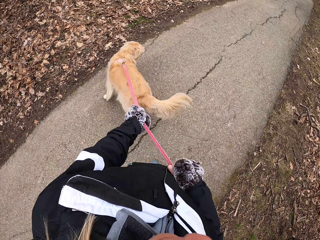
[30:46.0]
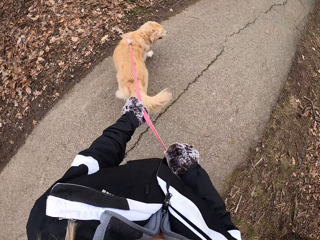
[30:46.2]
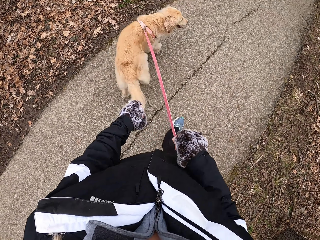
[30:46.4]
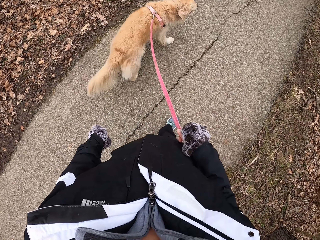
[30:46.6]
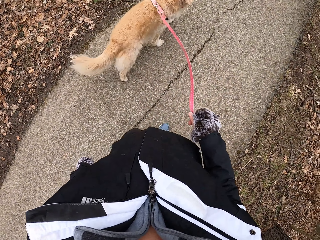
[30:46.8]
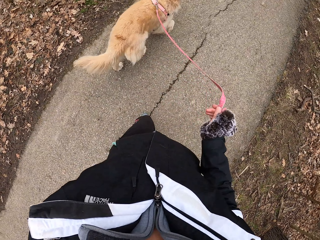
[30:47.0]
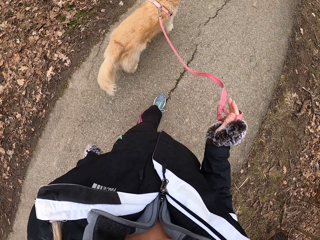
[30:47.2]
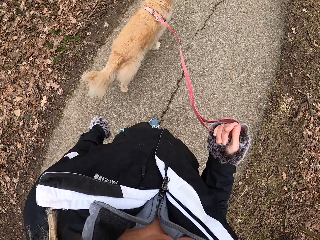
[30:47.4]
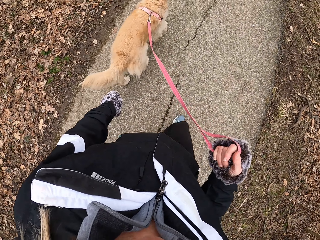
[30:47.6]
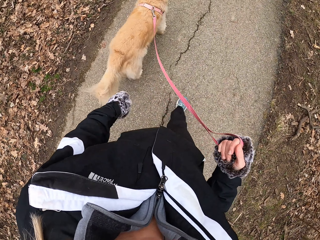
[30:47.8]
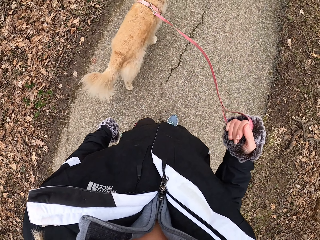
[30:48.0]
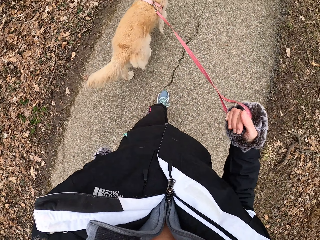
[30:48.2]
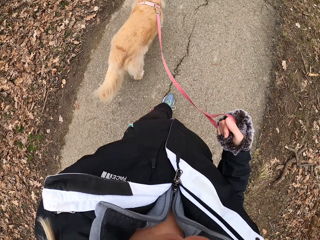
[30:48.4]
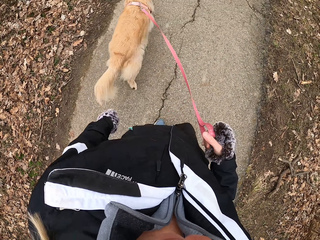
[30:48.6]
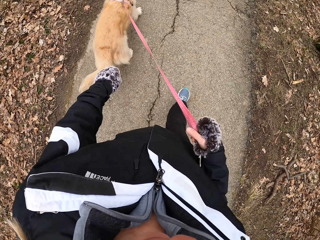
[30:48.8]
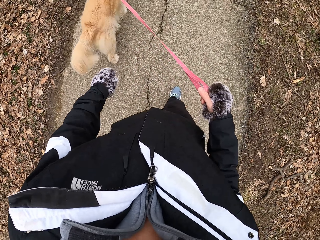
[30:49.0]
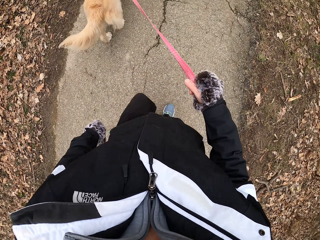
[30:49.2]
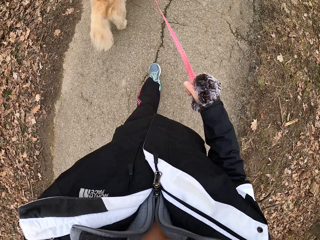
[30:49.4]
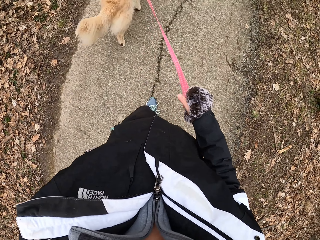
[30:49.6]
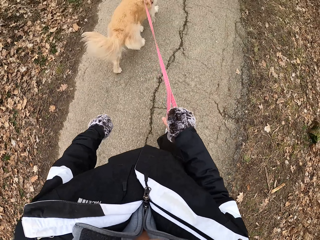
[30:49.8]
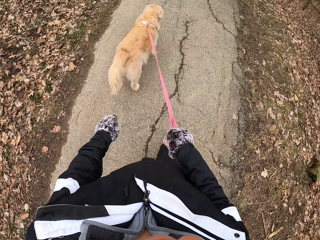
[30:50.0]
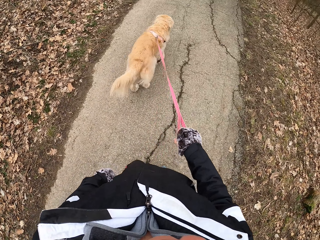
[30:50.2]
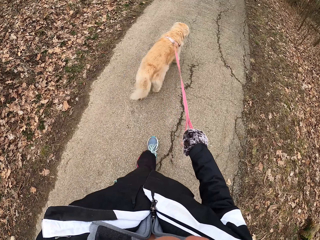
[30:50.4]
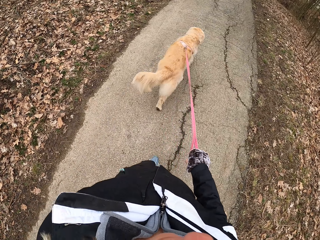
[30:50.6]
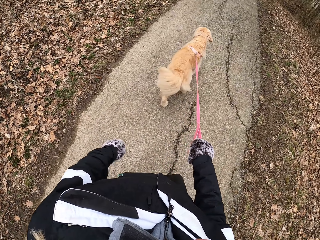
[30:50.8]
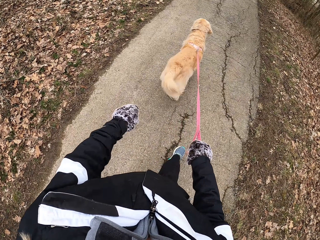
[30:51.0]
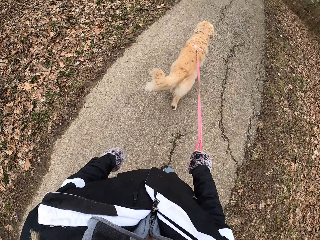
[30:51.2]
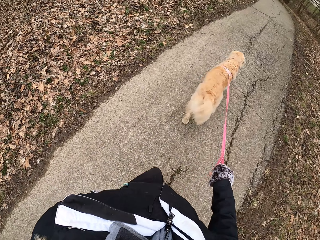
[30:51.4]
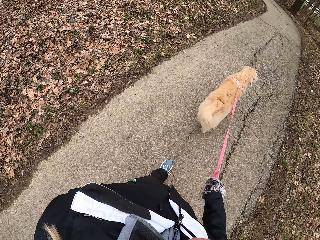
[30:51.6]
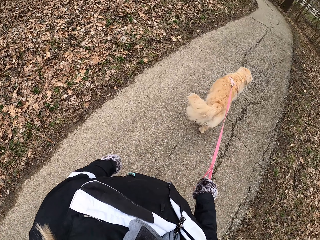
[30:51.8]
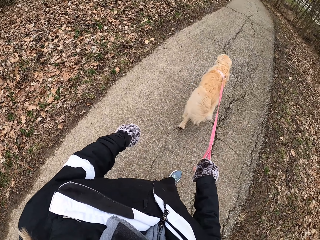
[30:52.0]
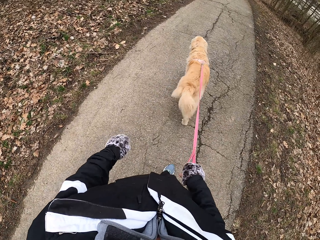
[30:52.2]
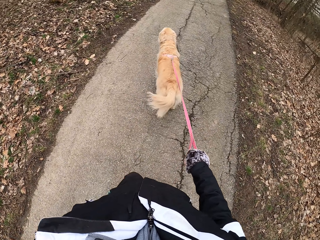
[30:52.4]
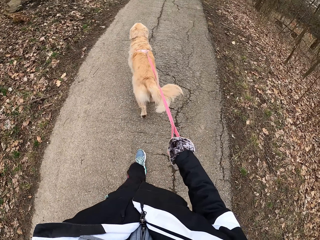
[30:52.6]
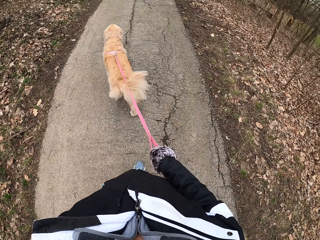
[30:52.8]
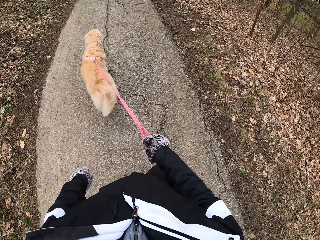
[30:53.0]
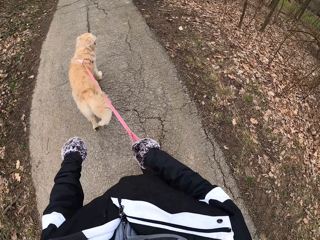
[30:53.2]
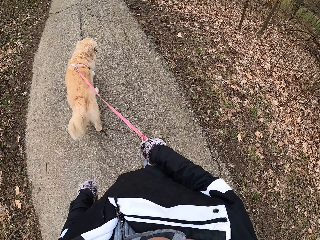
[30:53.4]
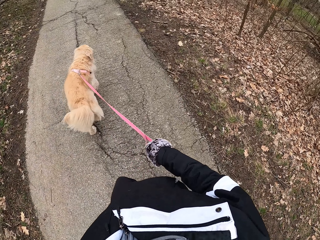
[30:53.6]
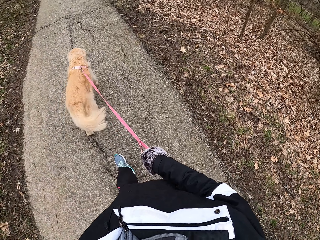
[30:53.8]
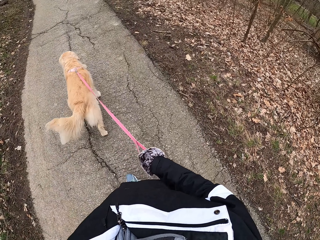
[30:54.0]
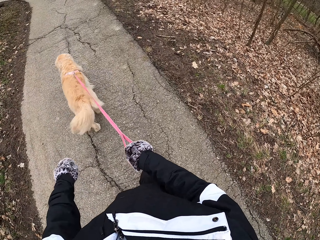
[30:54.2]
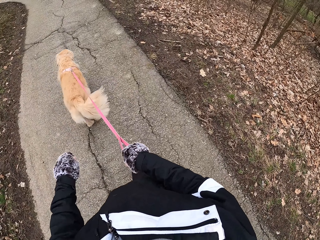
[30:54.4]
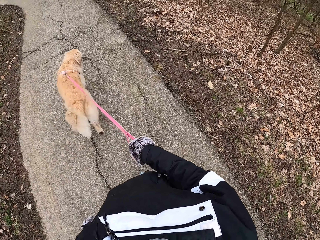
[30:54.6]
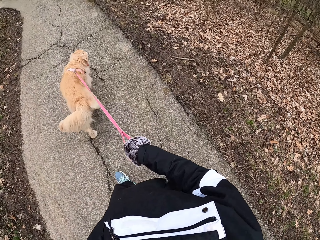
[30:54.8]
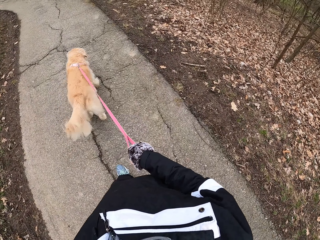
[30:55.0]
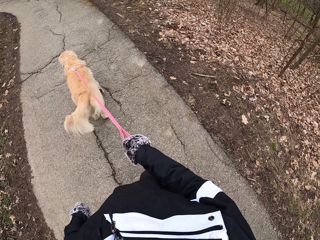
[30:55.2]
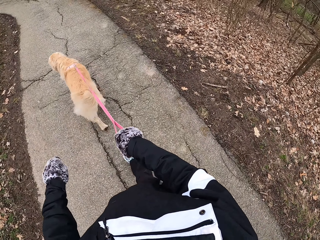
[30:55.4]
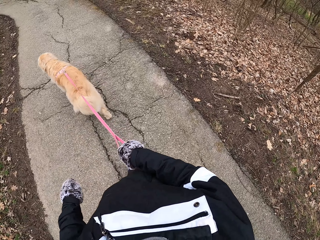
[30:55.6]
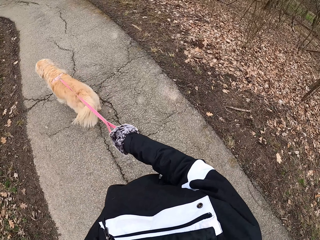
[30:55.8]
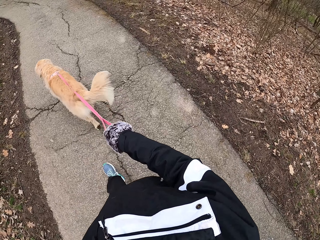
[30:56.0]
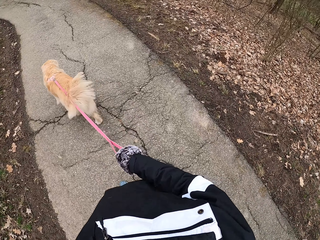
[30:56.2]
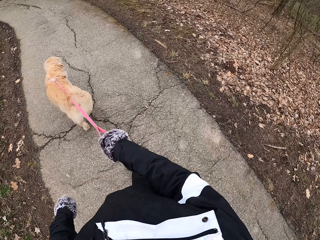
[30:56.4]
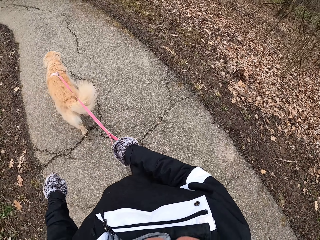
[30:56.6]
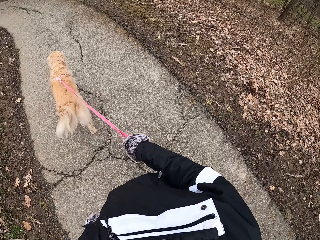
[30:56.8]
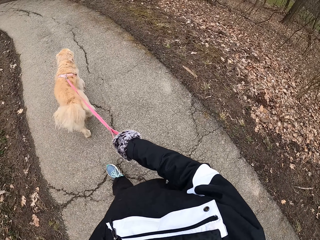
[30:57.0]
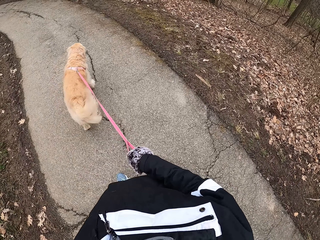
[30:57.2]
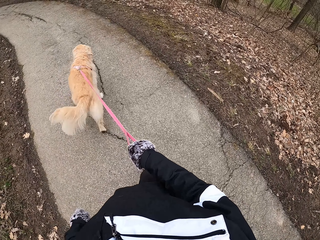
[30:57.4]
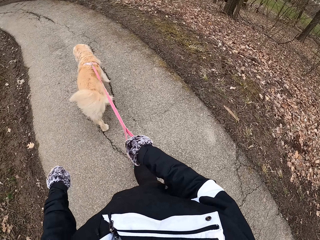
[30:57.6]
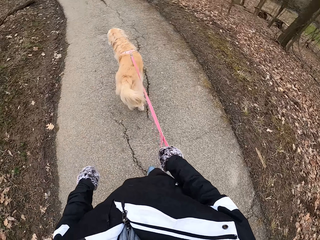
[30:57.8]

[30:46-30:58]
The camera wearer holds the leash with the left hand. They release the leash from the left hand. They unfold the leash from the right hand.

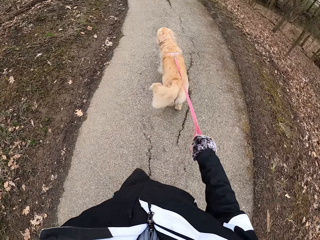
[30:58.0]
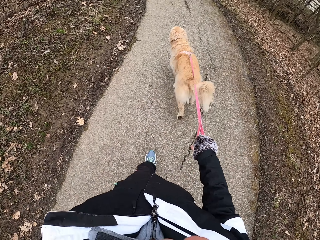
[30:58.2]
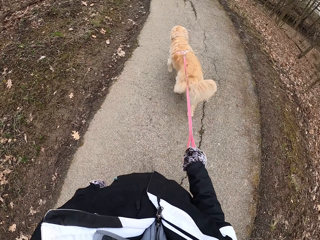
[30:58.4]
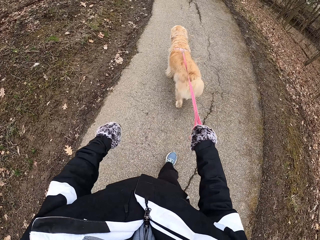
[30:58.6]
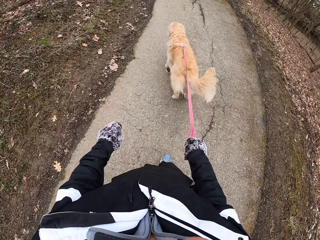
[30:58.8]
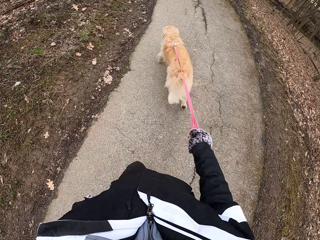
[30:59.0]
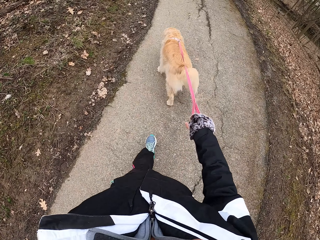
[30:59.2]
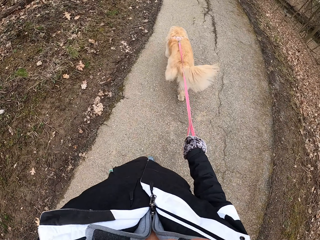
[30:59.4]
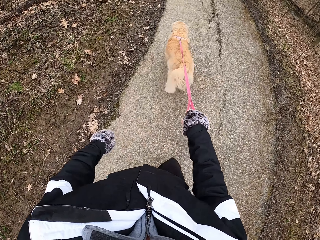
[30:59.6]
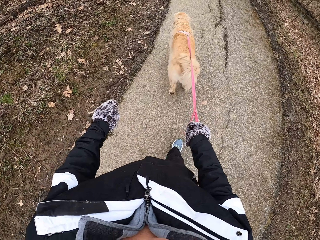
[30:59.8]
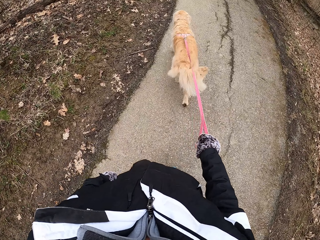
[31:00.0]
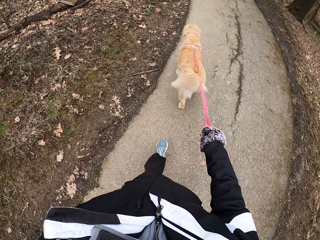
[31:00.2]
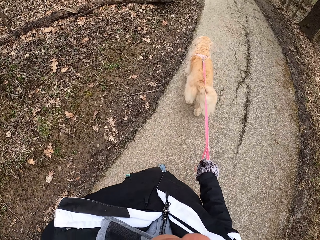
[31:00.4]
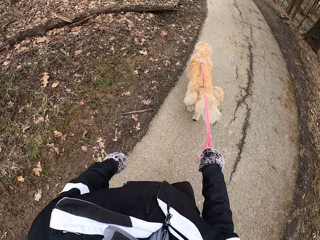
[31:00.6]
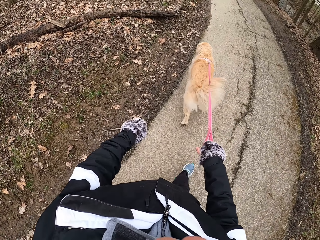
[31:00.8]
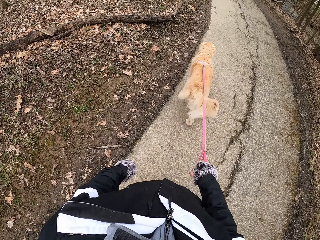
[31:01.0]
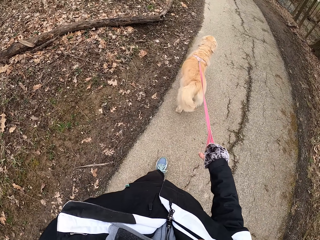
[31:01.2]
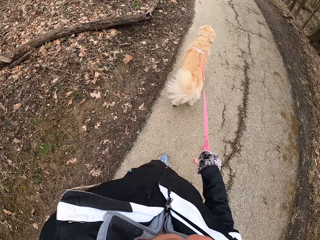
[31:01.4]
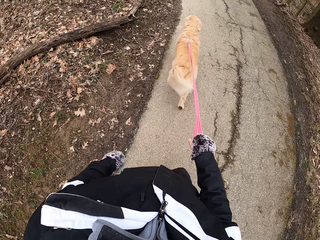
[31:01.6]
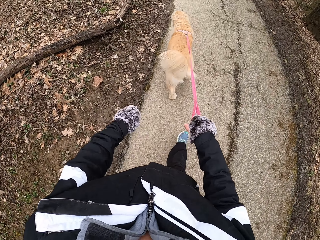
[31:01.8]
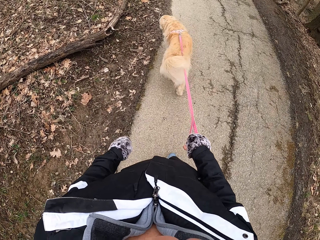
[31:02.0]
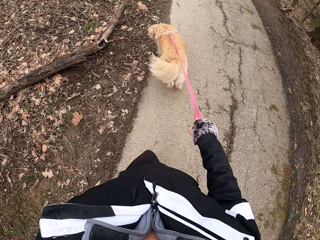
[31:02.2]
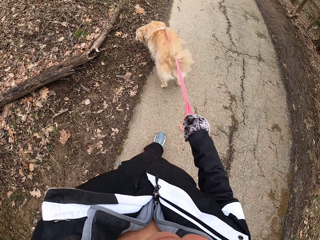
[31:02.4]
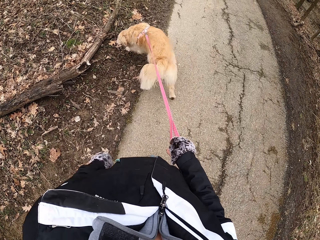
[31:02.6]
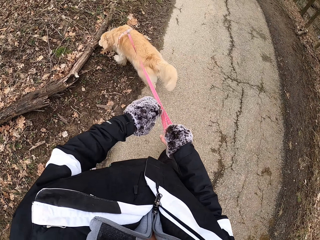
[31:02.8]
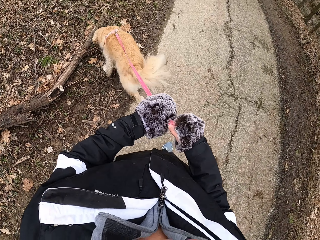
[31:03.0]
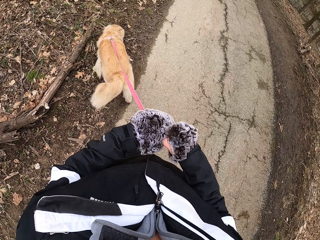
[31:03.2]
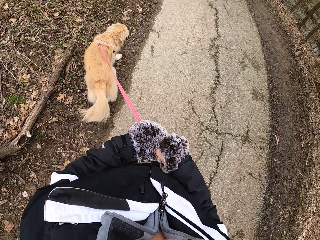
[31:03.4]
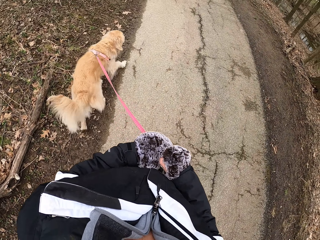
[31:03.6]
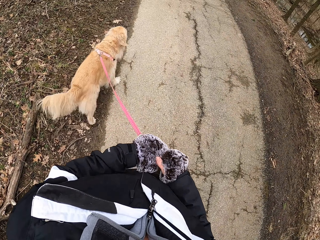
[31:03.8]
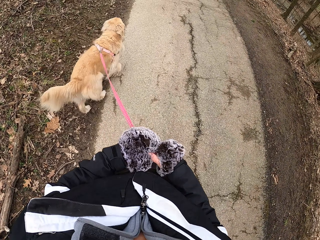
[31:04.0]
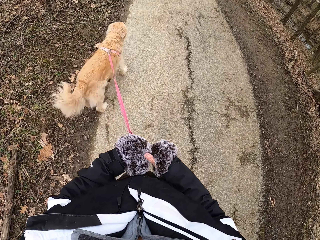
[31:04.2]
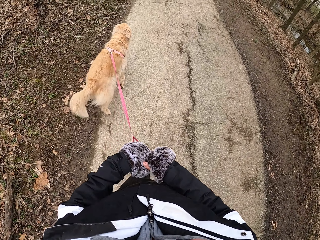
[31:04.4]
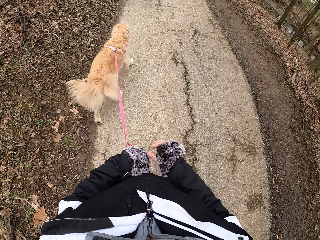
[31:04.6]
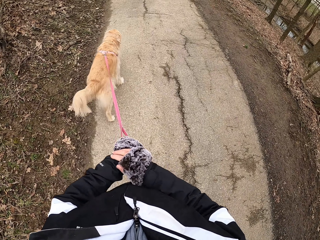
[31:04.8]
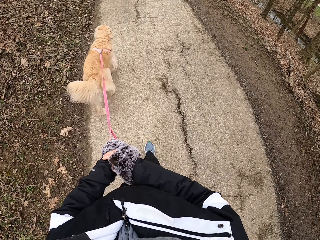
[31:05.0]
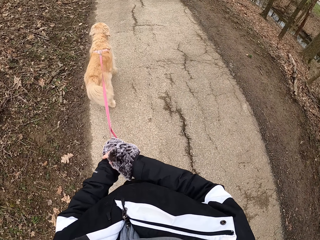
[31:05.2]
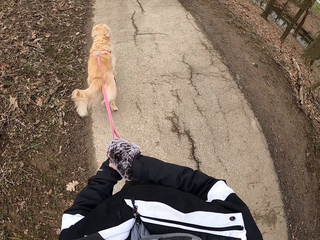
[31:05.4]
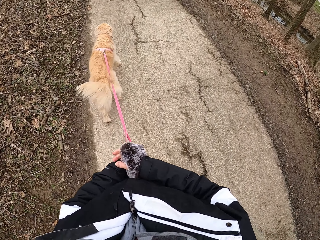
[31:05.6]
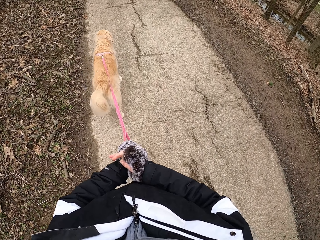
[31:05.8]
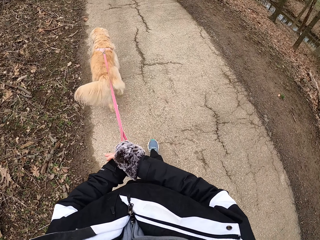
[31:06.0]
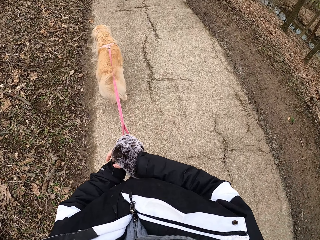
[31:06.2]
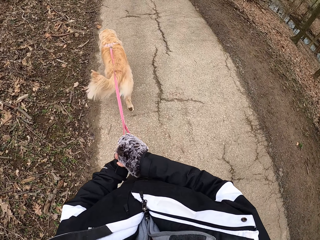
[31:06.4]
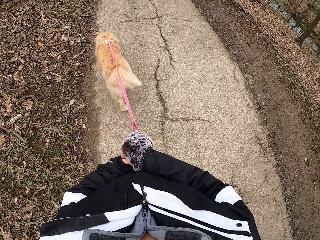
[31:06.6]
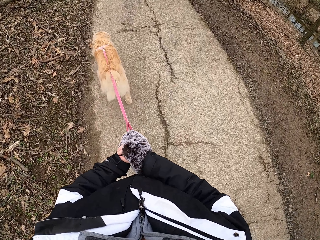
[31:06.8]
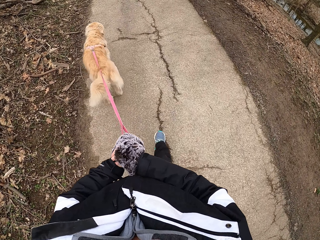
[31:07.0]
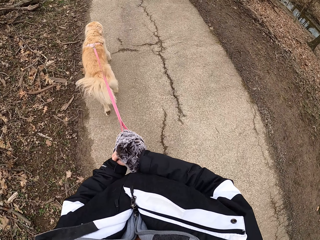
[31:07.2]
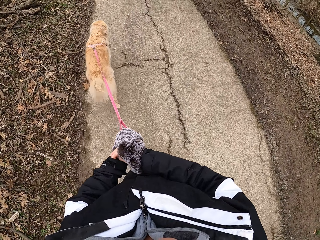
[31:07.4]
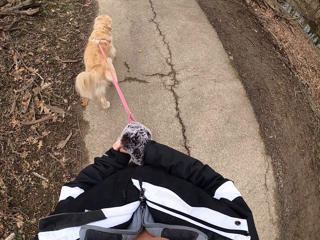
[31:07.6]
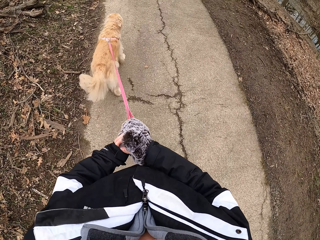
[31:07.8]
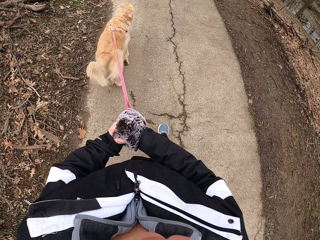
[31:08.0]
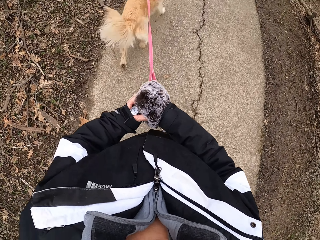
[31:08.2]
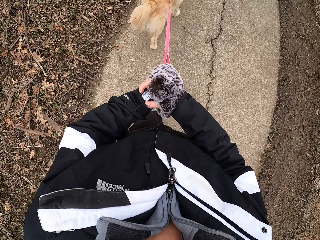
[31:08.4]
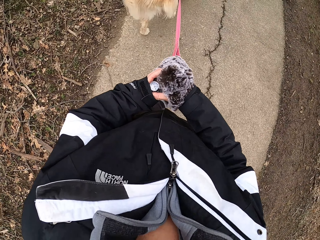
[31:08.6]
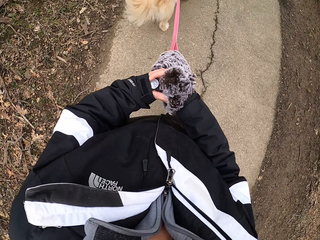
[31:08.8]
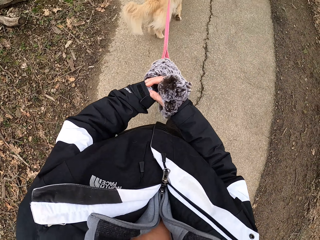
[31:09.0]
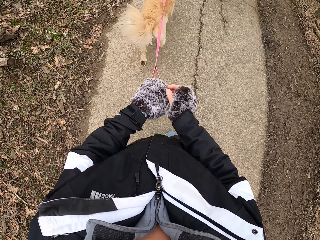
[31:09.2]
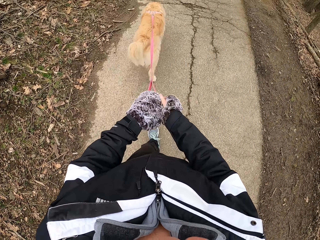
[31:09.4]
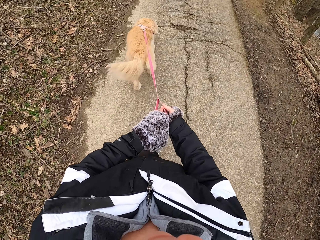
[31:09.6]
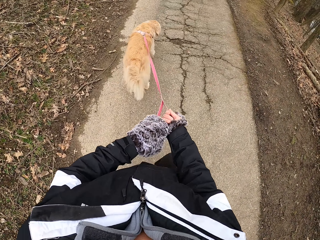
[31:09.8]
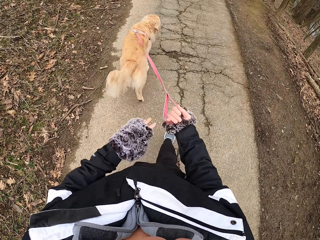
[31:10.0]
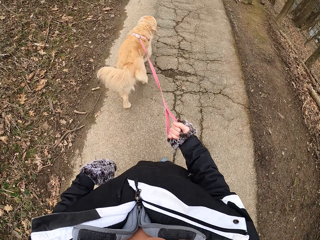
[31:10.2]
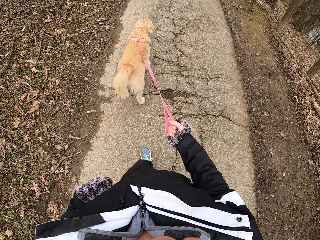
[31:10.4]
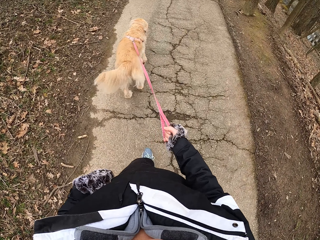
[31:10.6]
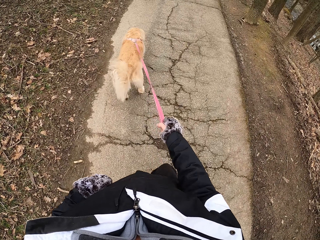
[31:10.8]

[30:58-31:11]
The camera wearer passes the leash to the left hand. They fold the jacket. They look at the watch. They walk with his dog on the pathway. They pass the leash to the right hand.
